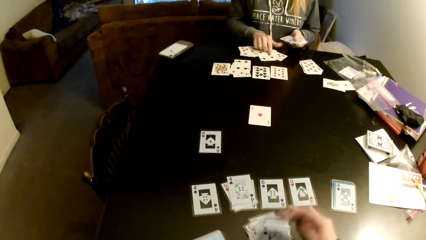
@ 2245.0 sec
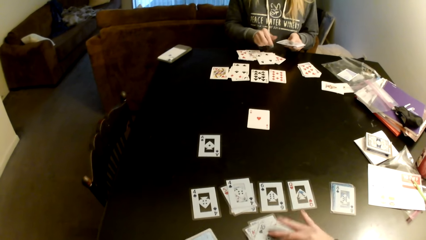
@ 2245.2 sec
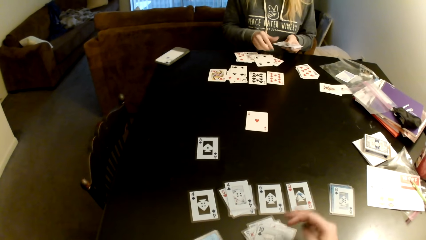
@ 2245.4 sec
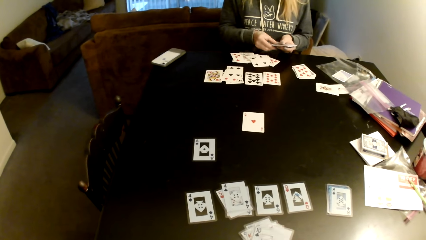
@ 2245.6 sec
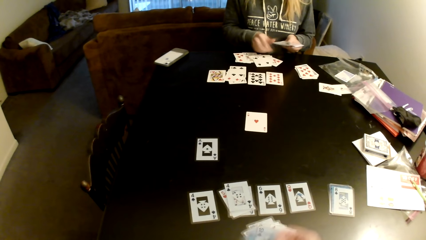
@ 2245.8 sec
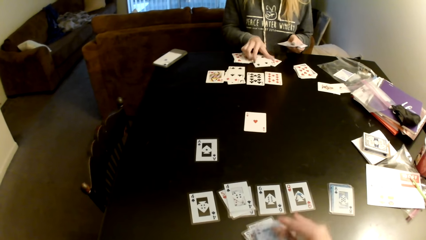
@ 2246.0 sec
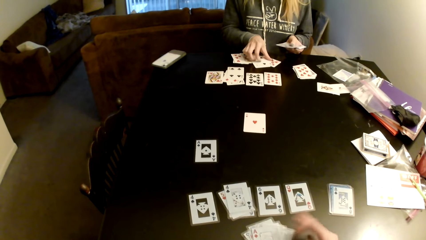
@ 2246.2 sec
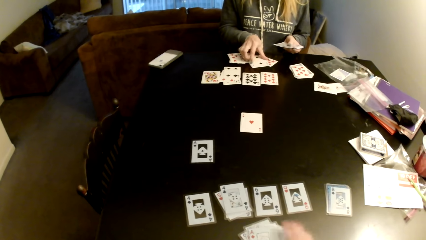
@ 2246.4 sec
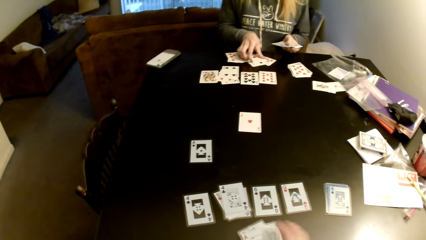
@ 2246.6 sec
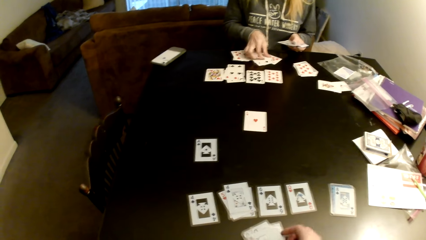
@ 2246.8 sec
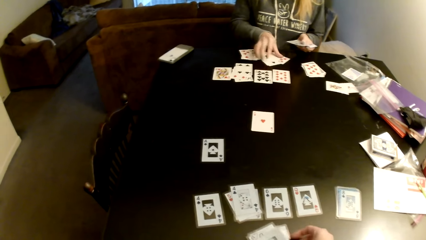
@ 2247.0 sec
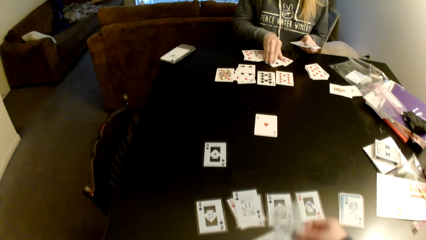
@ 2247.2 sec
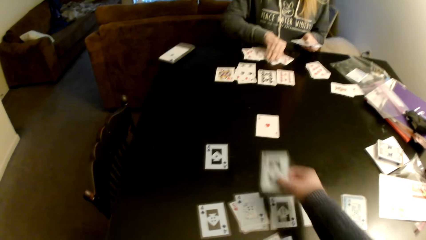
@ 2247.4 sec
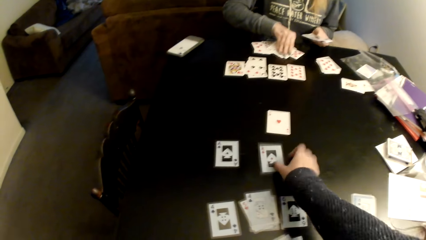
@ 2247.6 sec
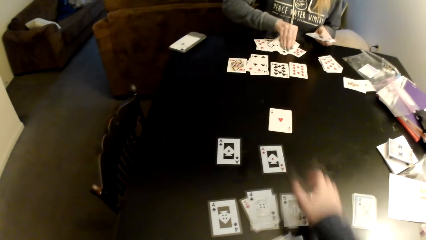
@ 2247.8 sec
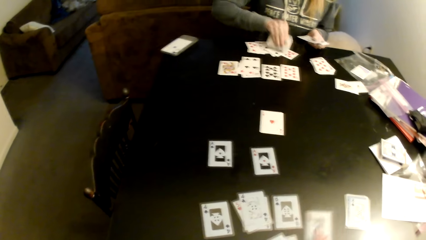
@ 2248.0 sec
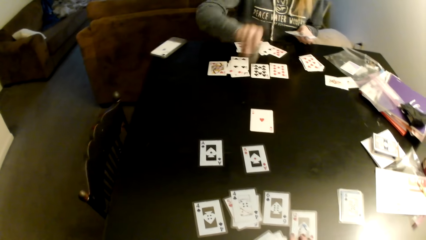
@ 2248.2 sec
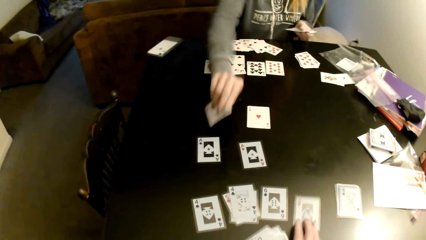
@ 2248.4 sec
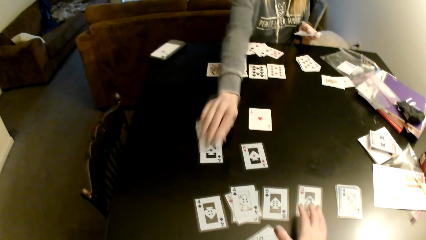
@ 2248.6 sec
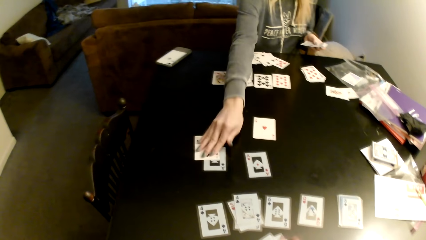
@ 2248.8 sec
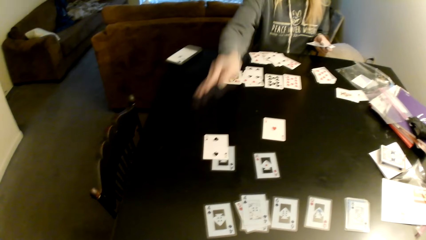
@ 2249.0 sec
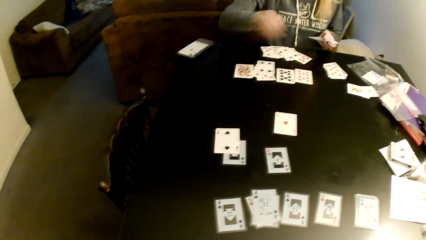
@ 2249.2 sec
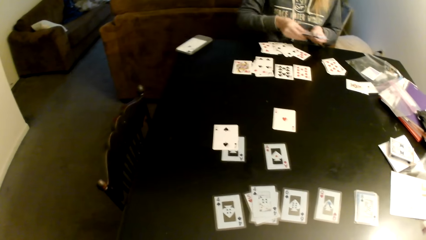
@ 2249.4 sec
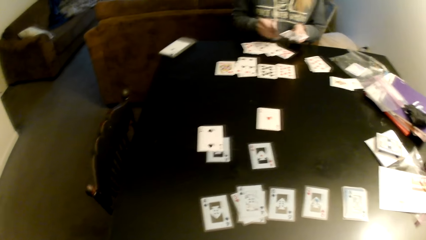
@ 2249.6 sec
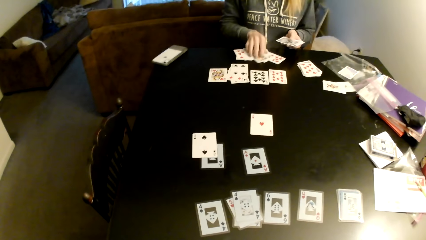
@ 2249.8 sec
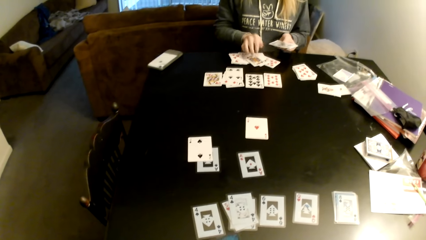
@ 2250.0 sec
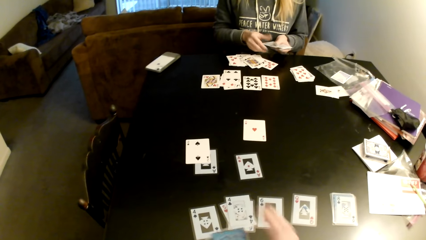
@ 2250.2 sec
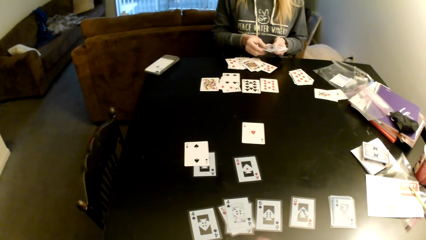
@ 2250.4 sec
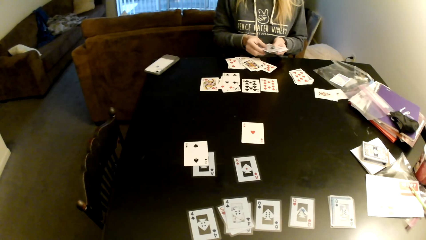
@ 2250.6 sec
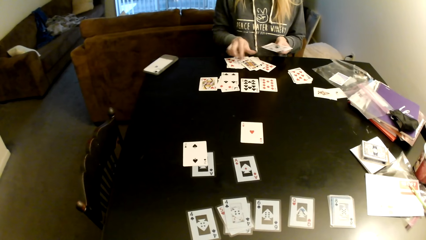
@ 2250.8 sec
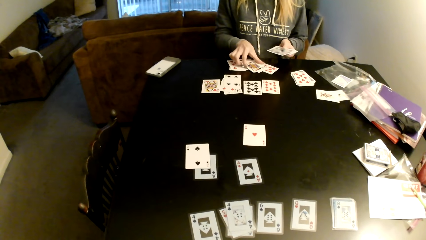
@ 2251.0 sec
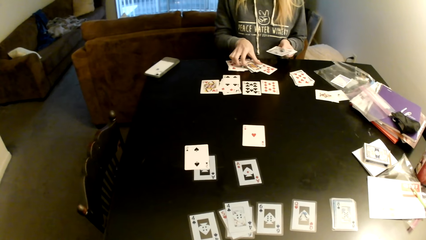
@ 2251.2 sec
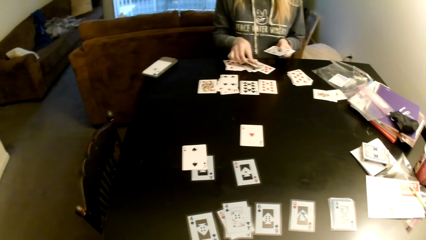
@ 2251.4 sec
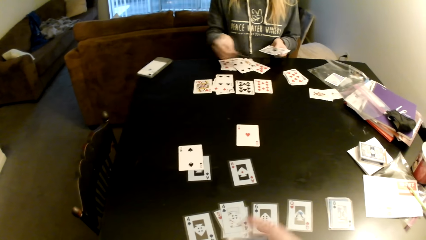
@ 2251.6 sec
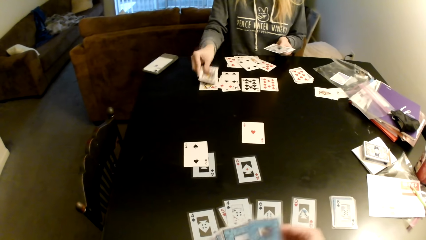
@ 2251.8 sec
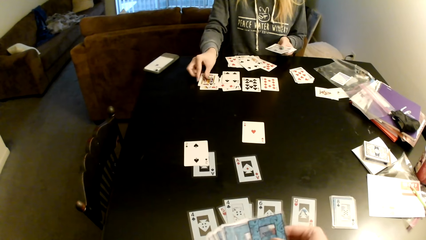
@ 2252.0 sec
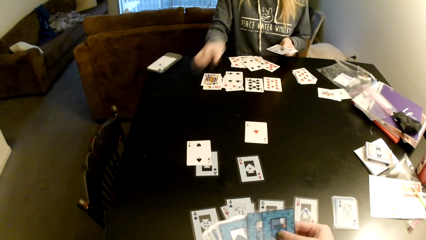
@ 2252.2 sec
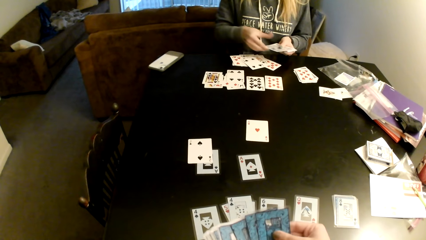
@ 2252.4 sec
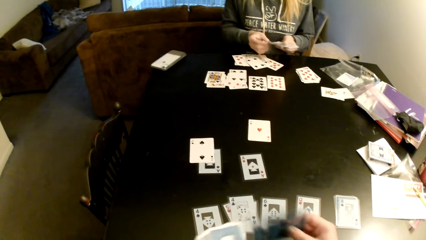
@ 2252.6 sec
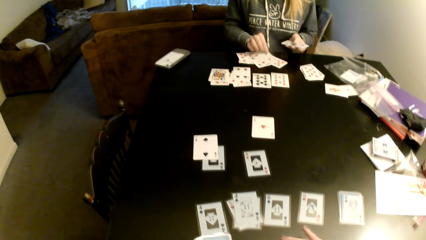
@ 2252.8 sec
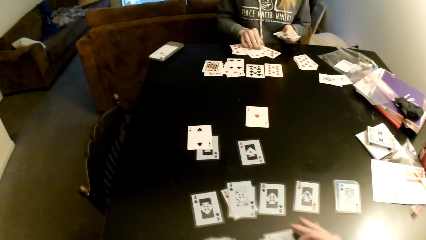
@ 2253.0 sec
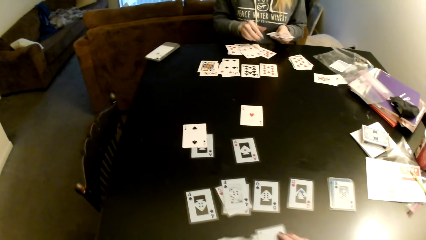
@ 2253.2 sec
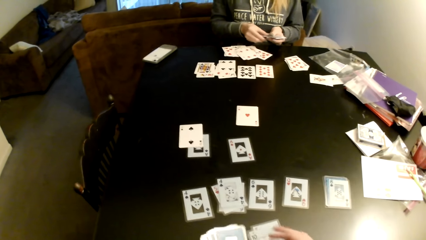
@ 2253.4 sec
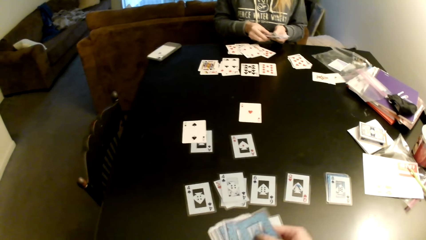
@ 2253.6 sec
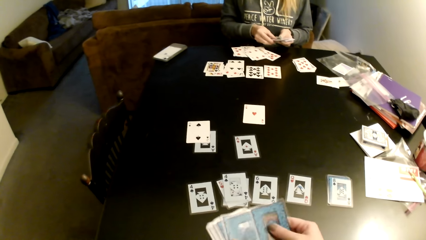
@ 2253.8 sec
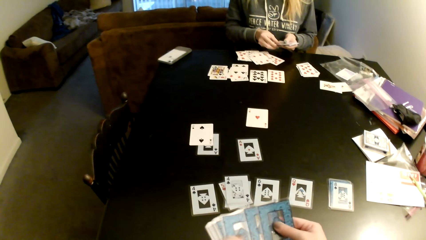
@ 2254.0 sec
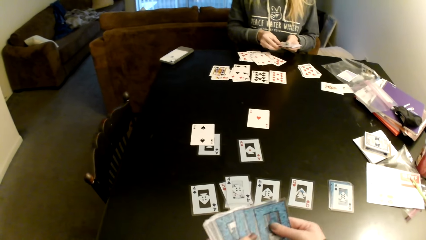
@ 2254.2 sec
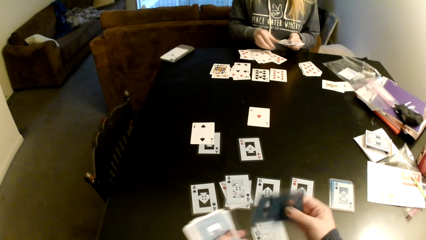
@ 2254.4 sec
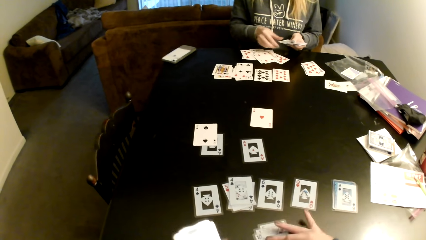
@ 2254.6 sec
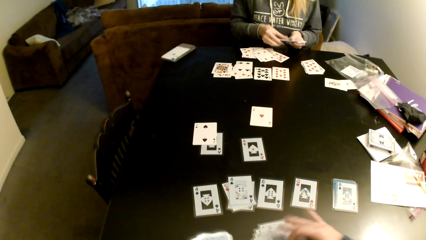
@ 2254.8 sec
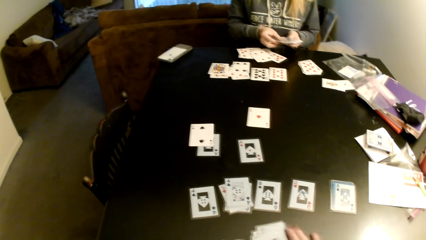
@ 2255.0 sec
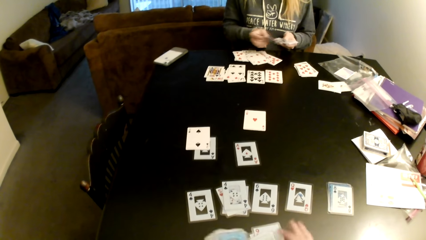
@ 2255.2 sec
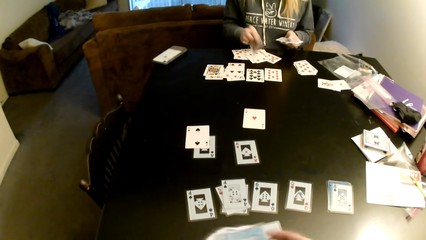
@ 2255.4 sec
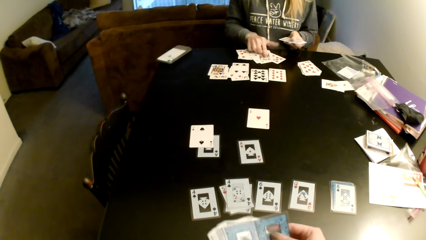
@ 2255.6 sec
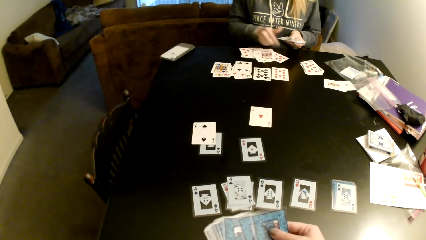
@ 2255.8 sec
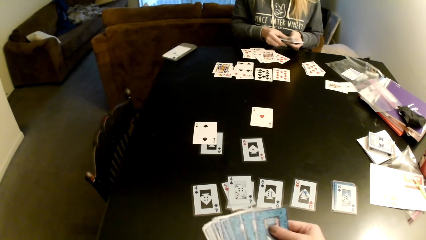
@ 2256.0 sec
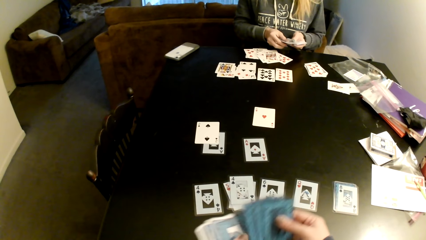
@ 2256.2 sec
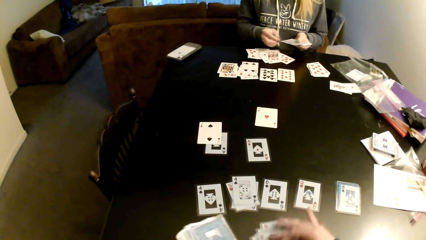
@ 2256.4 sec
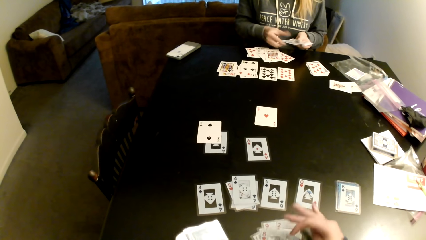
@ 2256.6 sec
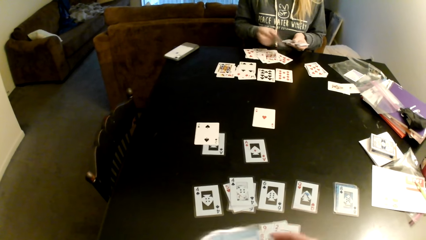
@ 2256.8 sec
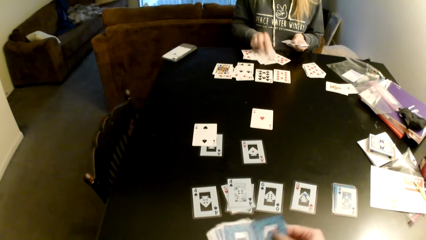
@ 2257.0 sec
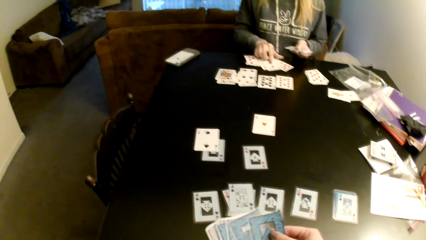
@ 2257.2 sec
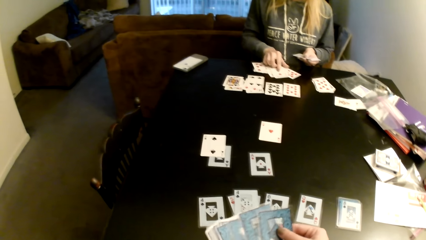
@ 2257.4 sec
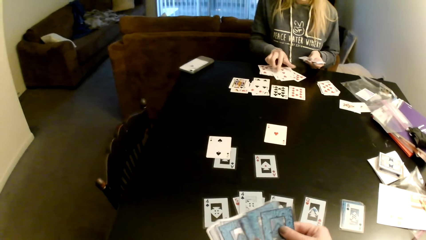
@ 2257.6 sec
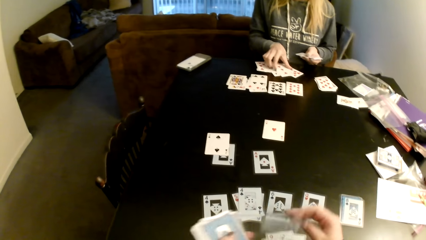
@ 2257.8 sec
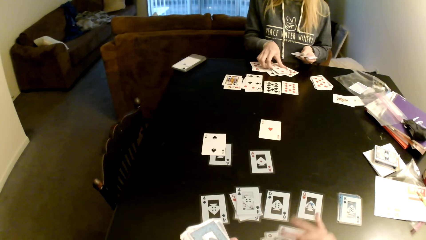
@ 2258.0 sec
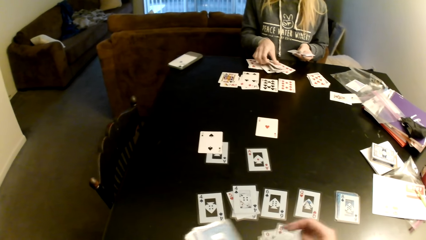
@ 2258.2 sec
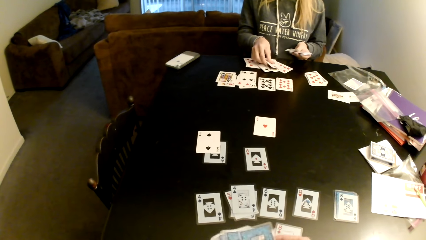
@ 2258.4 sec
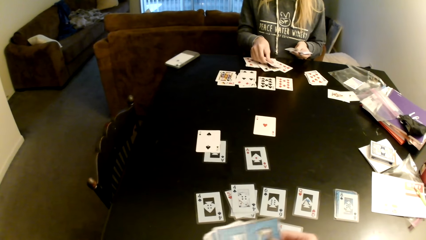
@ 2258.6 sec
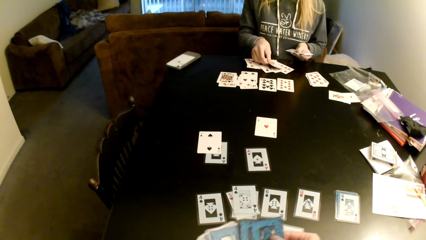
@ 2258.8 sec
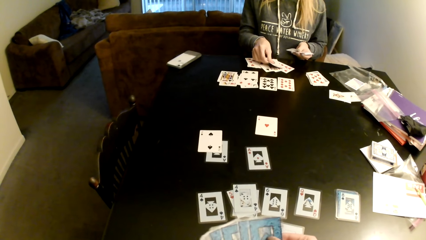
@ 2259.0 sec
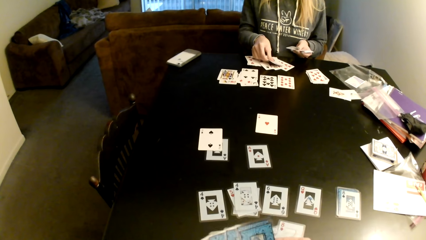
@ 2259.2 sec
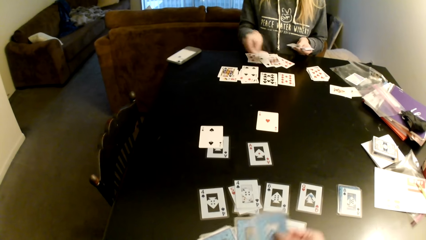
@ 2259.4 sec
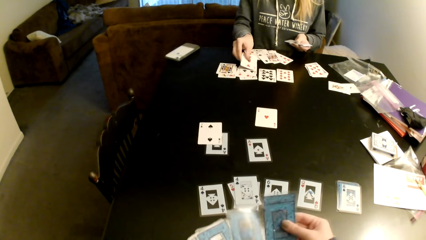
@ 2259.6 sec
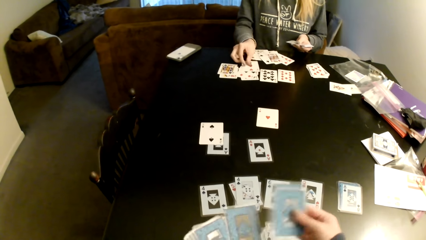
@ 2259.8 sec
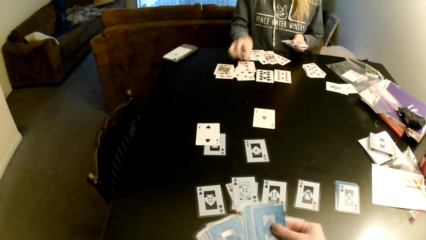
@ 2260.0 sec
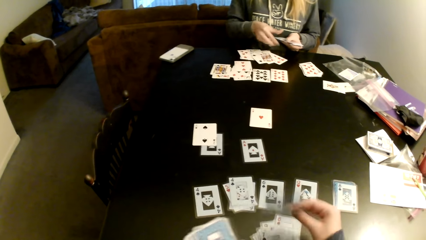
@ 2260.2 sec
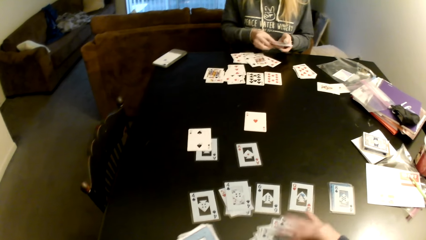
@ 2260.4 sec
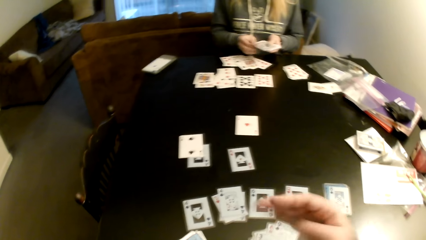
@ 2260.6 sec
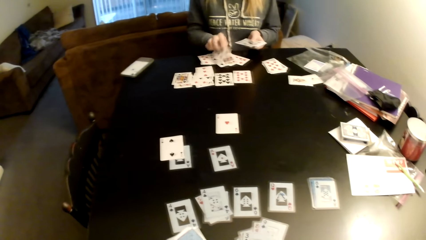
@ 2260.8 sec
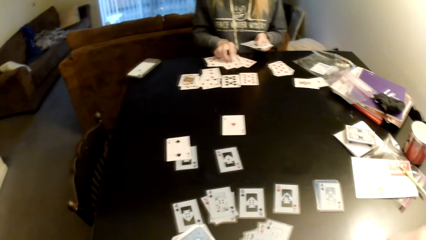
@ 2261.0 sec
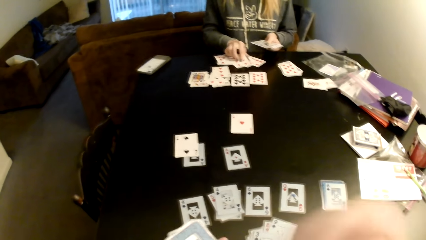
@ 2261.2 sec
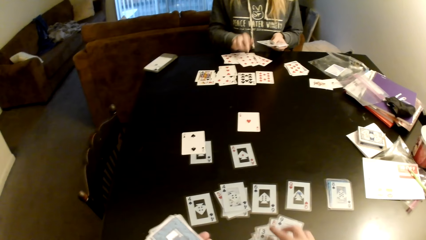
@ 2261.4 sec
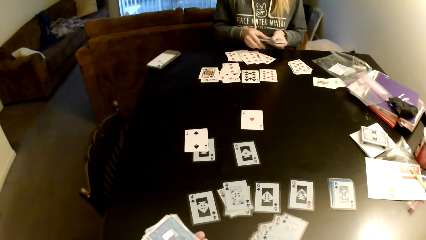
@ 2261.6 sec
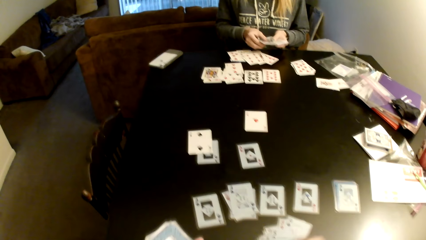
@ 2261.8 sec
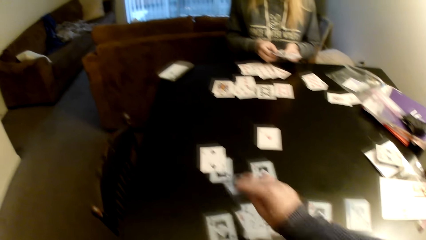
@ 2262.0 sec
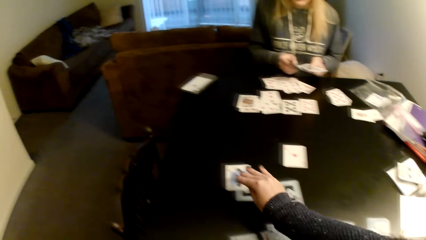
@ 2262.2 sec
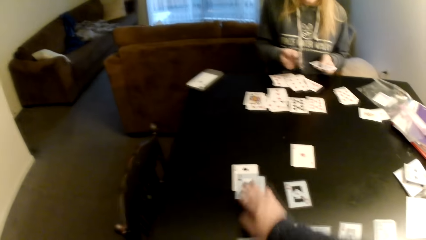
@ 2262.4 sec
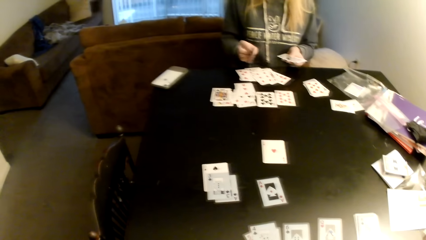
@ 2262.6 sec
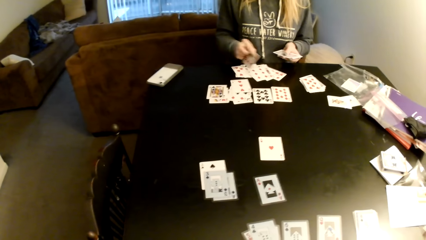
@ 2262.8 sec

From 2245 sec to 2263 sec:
The camera wearer distributes the cards on the table and puts down cards on the table. A woman picks a card. The camera wearer distributes the cards on the table. The woman puts the card on a card. The camera wearer moves the cards on the table. The woman distributes the cards on the table, picks a card, puts down cards on the table, and puts the card on a card. The camera wearer distributes the cards on the table. The woman distributes the cards on the table. The camera wearer puts down cards on the table. She sorts the cards with her hands, puts down cards on the table, and distributes the cards on the table. The woman puts down cards on the table. The camera wearer sorts the cards with her hands. The woman picks a card and puts the card on a card. The camera wearer puts down cards on the table. The woman distributes the cards on the table. The camera wearer distributes the cards on the table. The woman puts down cards on the table.
